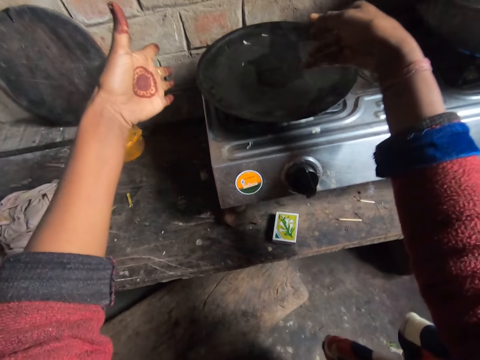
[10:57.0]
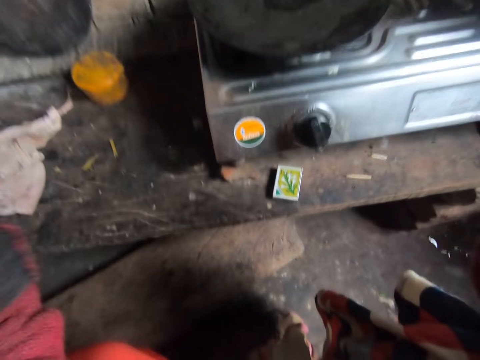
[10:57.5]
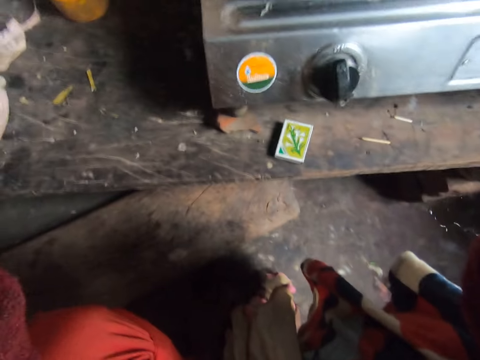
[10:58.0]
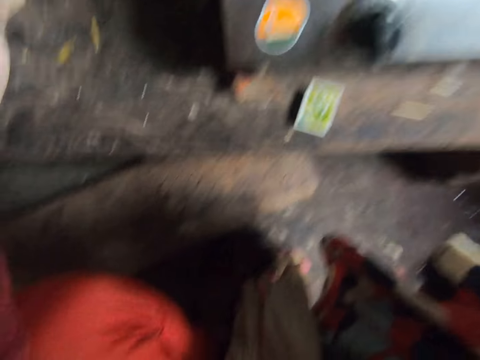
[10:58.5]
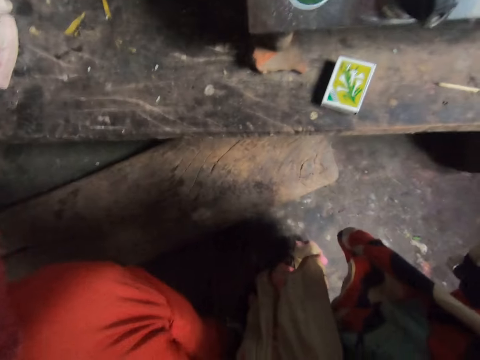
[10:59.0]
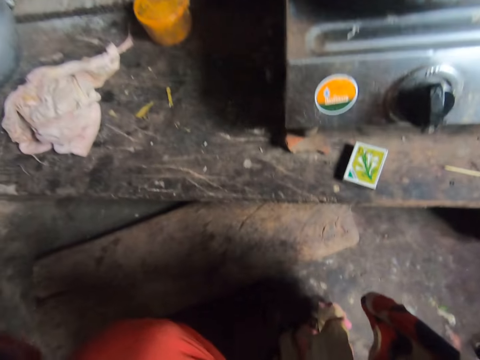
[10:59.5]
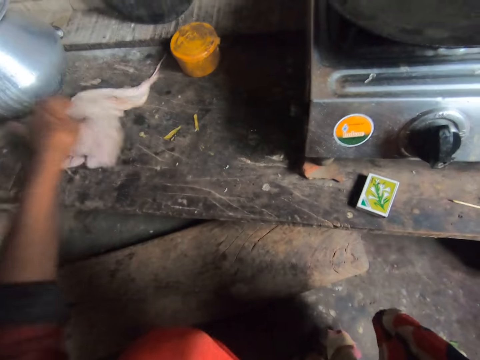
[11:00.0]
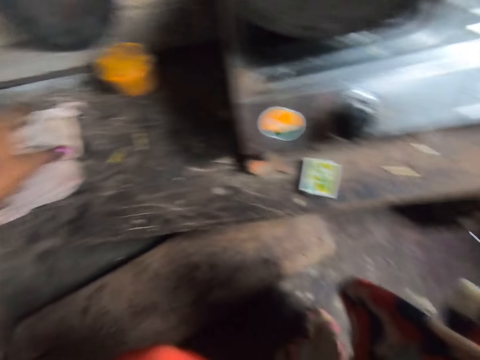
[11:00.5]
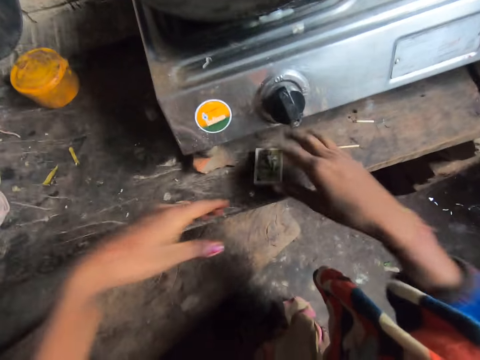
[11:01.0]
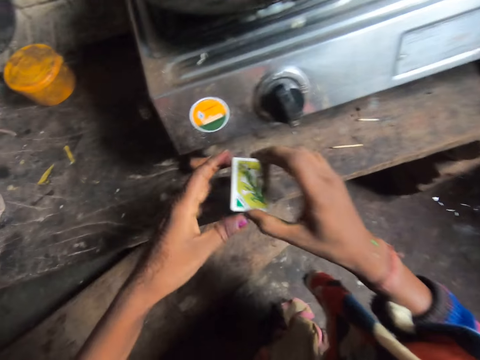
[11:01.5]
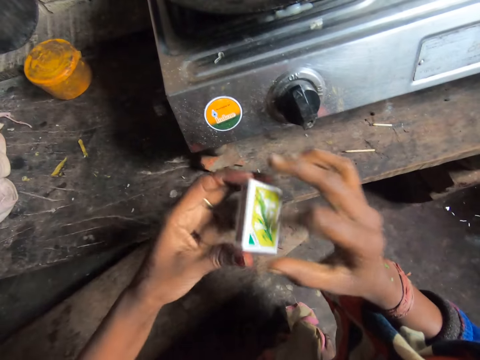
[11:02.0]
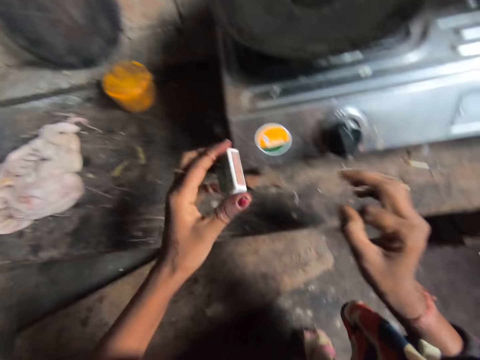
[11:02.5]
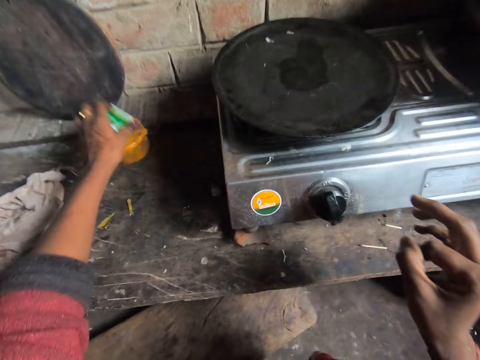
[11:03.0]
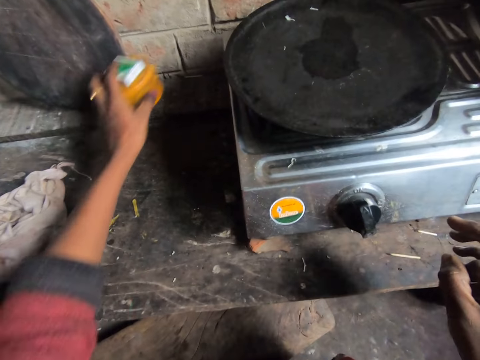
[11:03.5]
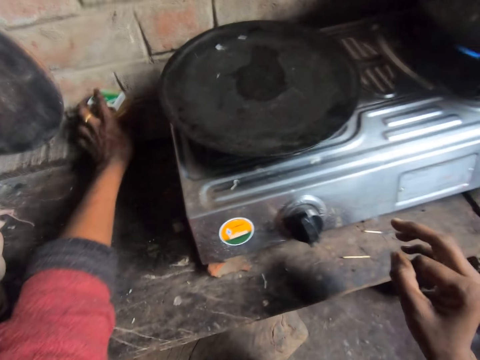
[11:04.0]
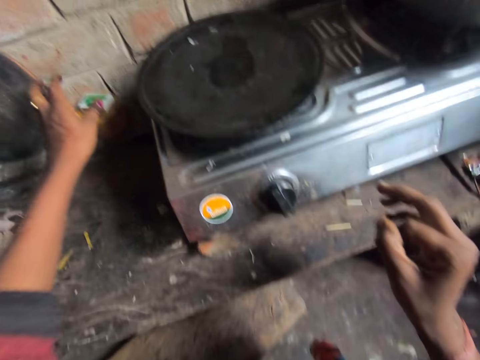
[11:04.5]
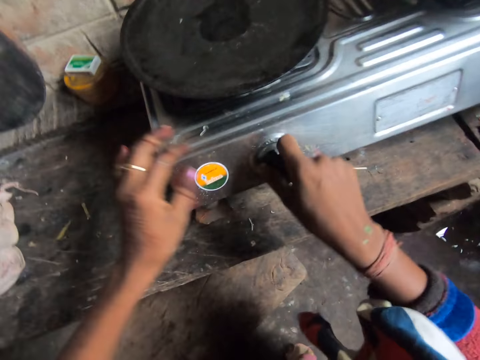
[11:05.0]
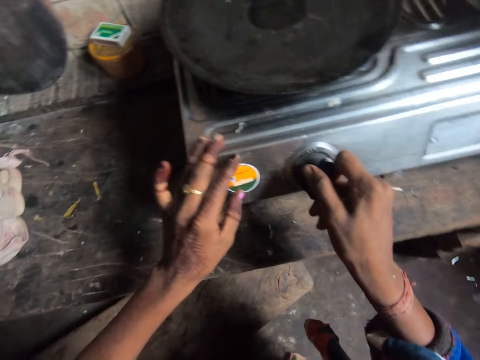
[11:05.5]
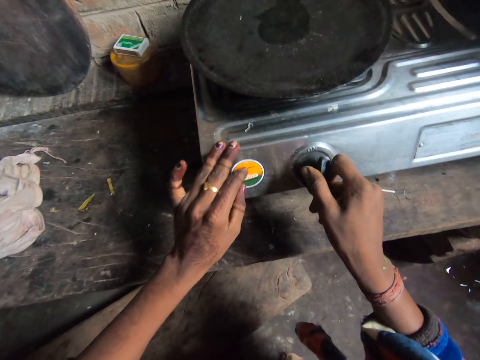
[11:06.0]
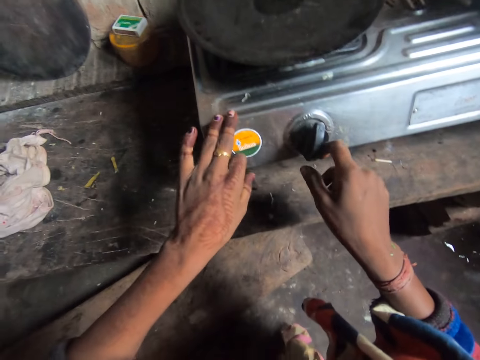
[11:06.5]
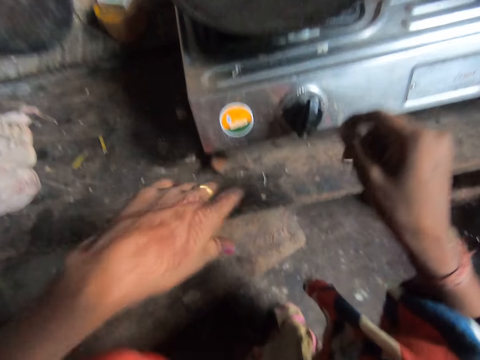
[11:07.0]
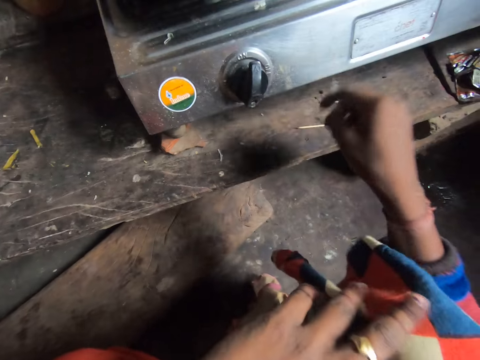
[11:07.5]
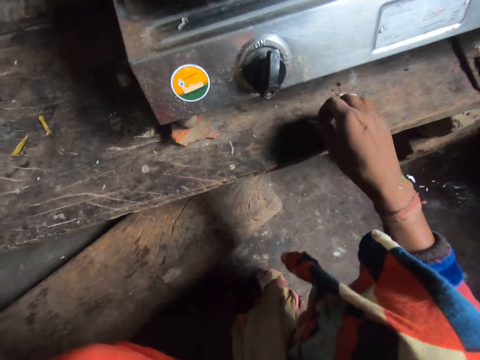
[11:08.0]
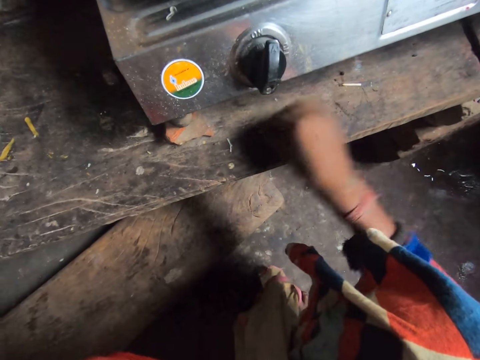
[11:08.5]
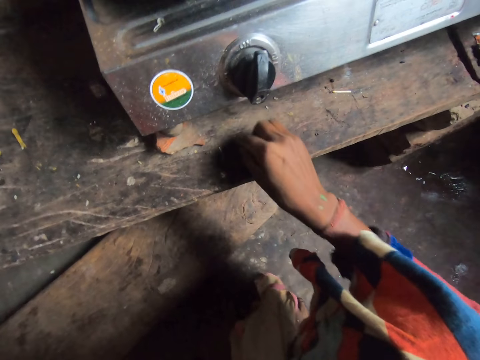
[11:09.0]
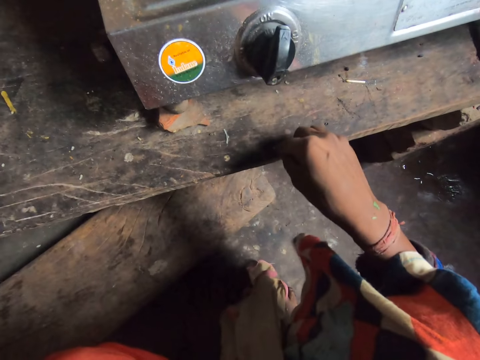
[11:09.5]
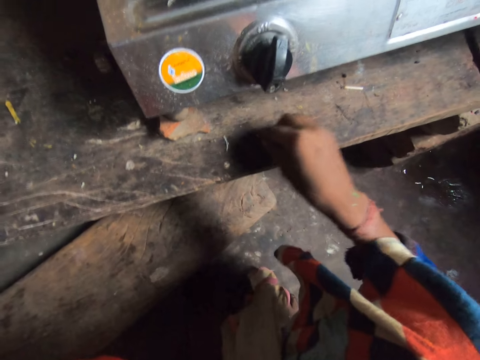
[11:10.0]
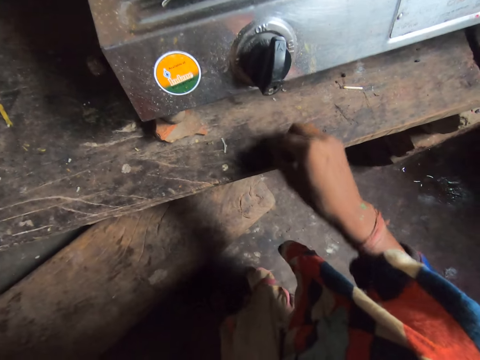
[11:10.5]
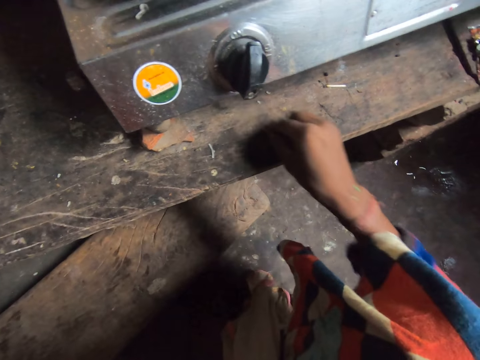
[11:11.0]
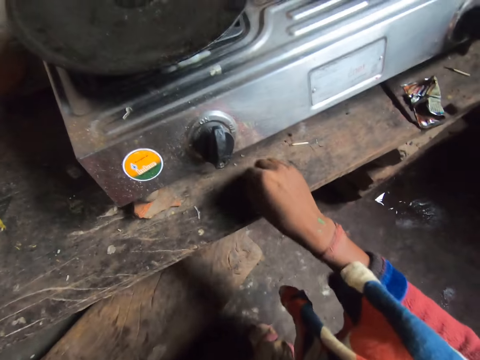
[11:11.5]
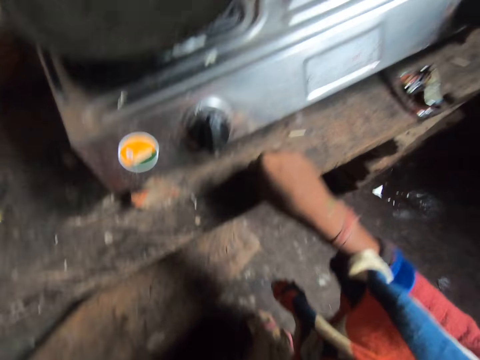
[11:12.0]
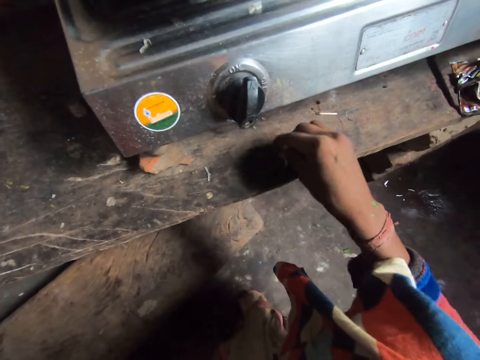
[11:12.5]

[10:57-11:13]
The camera wearer shows hands and moves the hands. They move the cloth. They pick up the matchbox from the kitchen workbench. They drop the matchbox on a container. They pick up the container from the kitchen workbench and drop the container on a wood. They turn the knob on the cooker. They pick up the matchstick from the kitchen workbench. They write on the table. They rub the matchstick on the kitchen workbench.

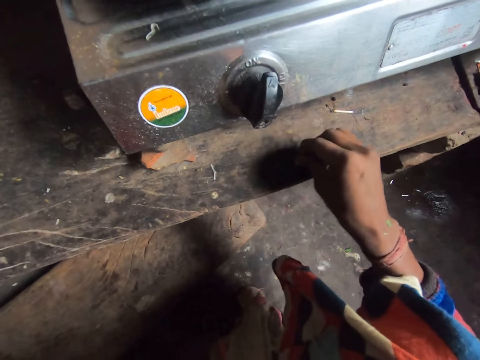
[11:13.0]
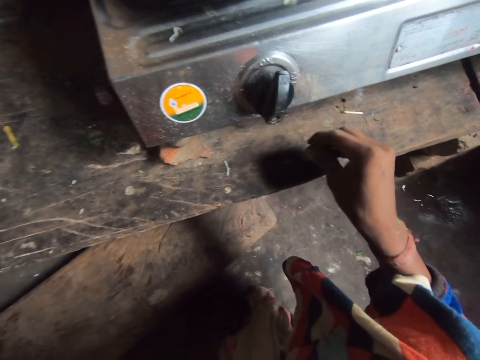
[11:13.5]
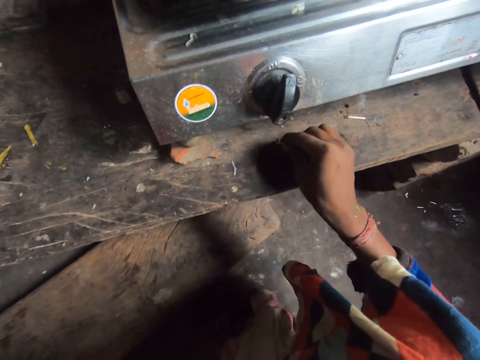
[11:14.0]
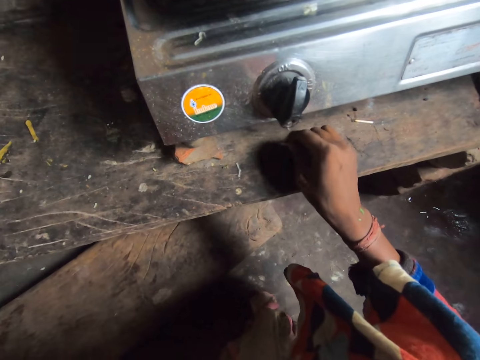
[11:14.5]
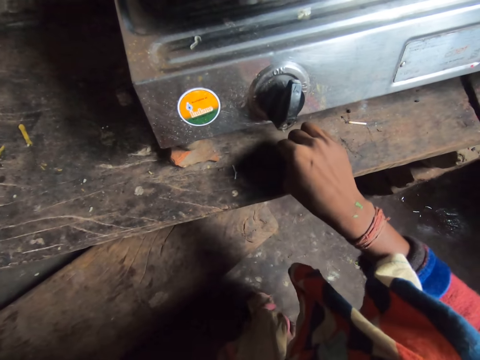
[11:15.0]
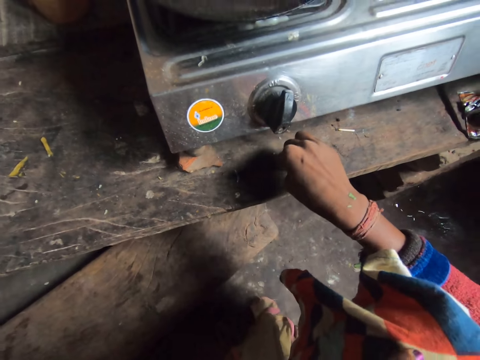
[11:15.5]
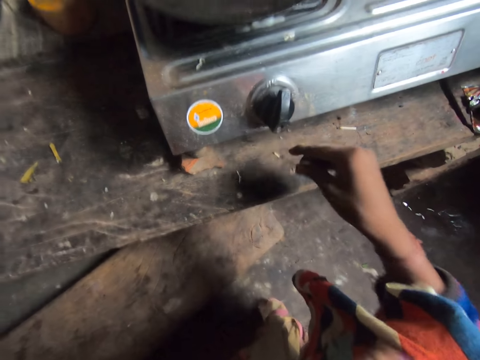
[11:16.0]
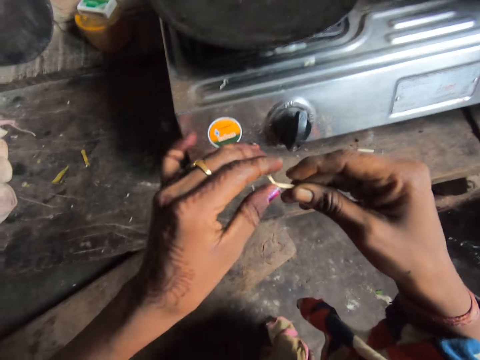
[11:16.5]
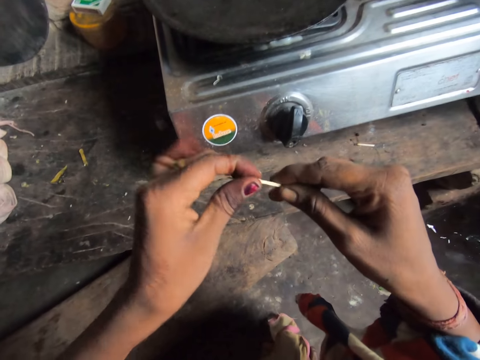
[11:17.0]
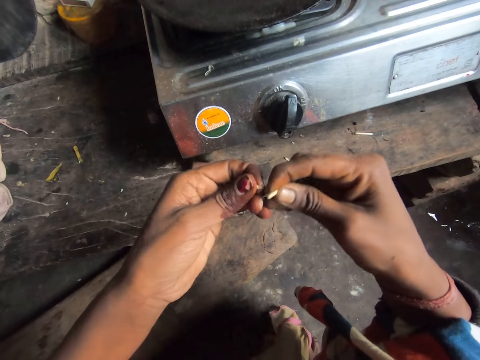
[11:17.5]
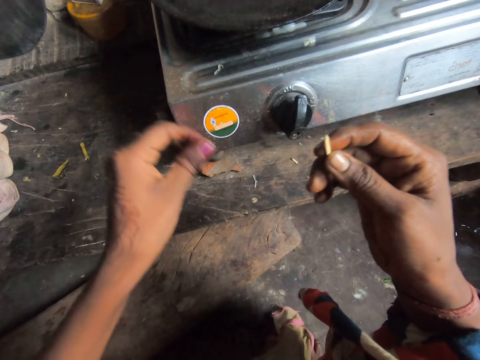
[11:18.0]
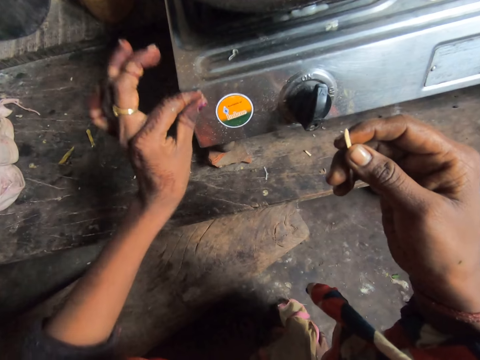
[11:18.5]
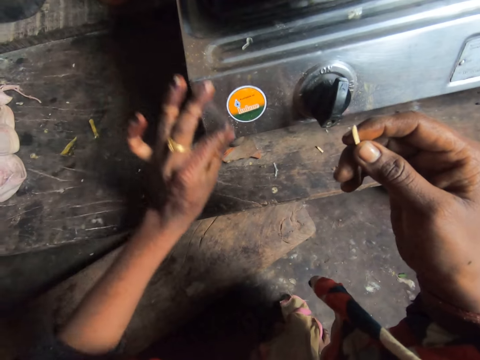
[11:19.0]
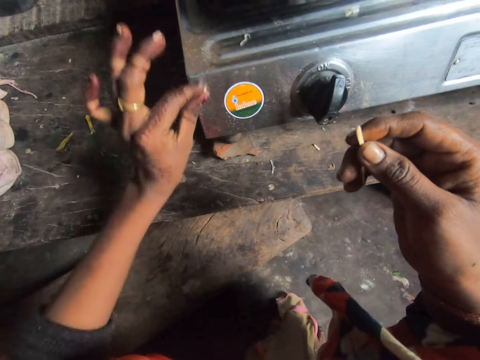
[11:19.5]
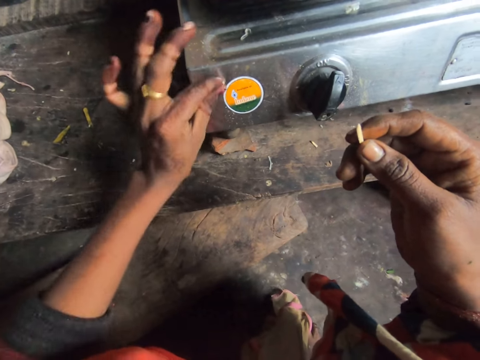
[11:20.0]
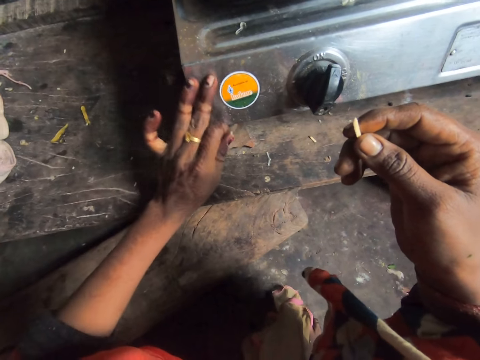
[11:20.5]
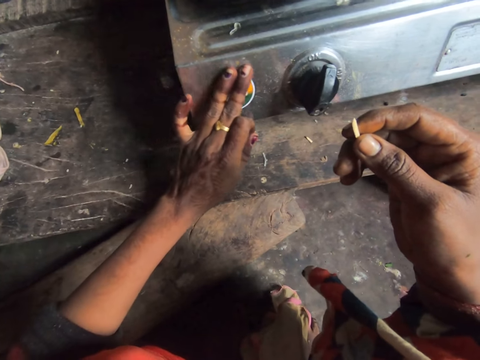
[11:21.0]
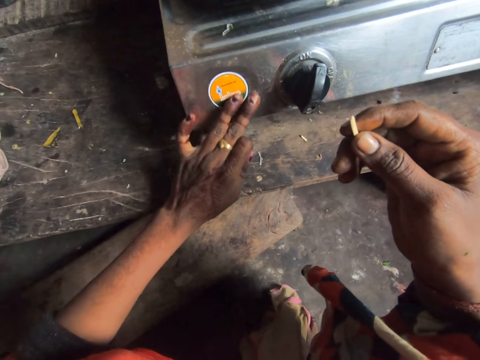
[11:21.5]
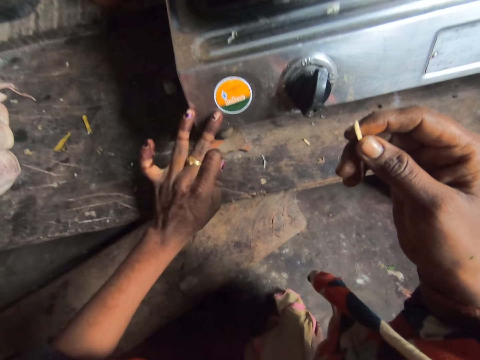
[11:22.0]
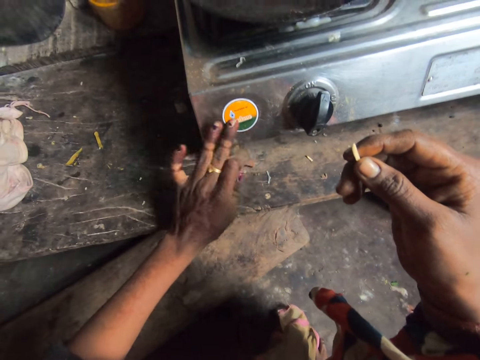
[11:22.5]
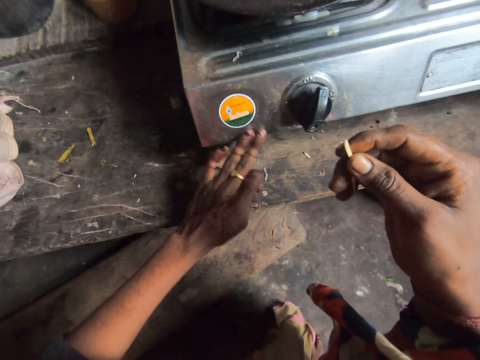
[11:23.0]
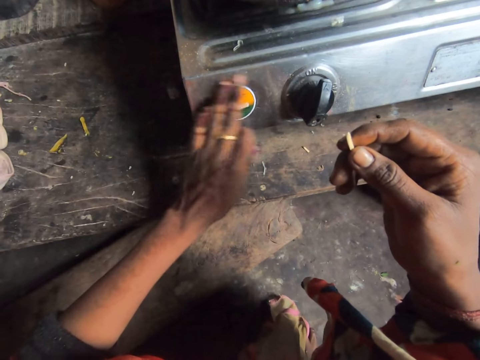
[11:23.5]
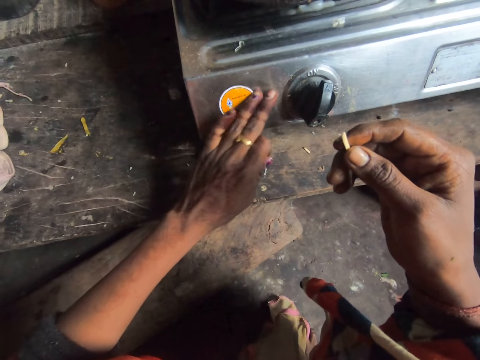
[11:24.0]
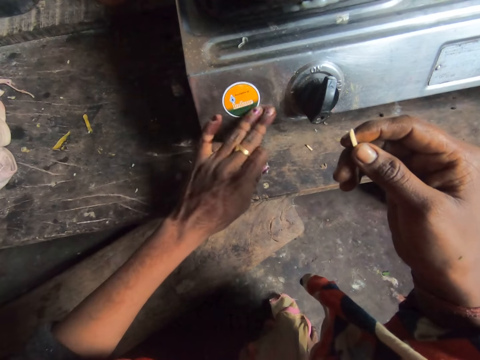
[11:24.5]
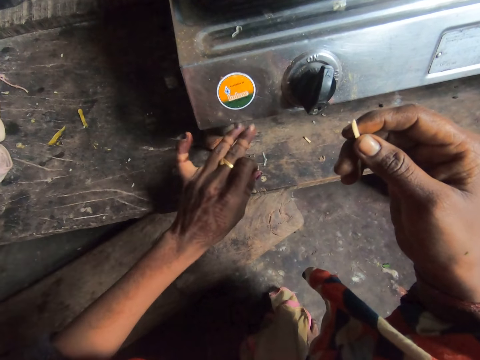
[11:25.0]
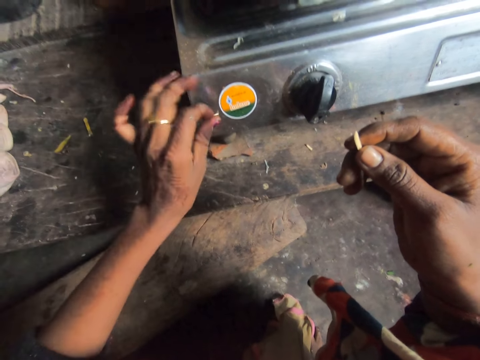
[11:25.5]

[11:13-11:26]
The camera wearer presses the matchstick on the kitchen workbench. She breaks the matchstick with the hand. She writes on the gas. She rubs the matchstick on the cooker. She cleans the cooker with her fingers.
